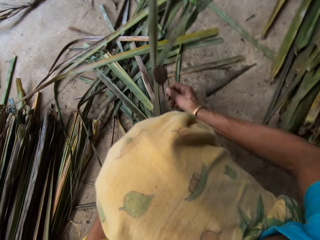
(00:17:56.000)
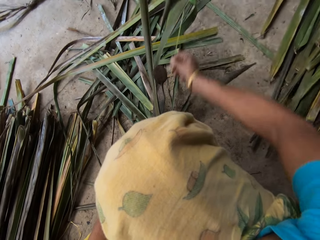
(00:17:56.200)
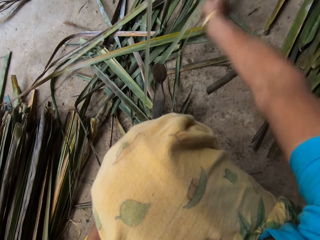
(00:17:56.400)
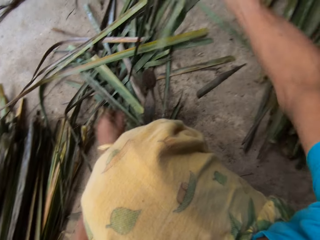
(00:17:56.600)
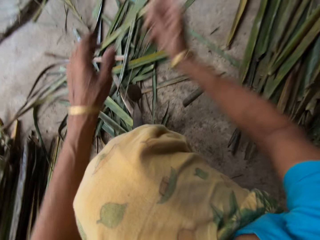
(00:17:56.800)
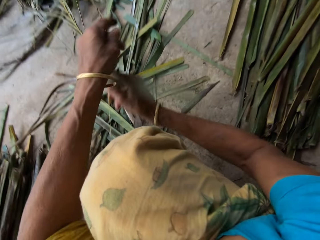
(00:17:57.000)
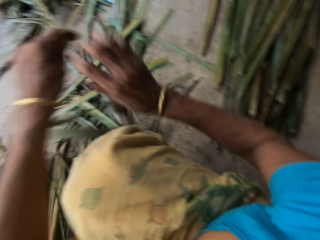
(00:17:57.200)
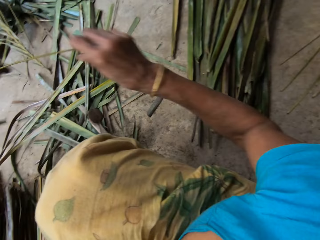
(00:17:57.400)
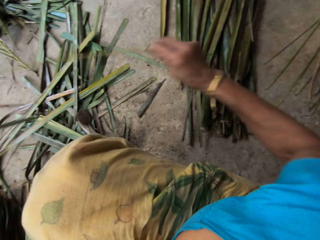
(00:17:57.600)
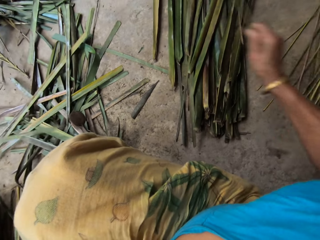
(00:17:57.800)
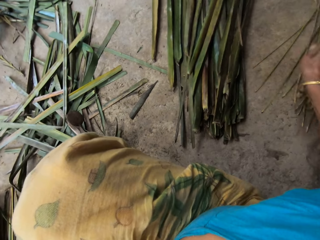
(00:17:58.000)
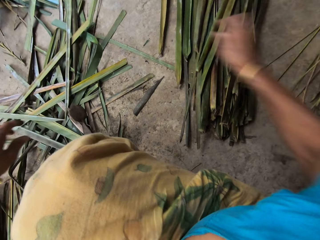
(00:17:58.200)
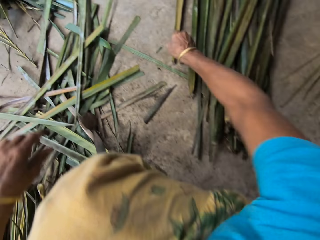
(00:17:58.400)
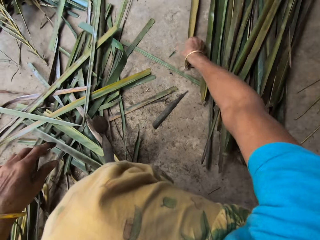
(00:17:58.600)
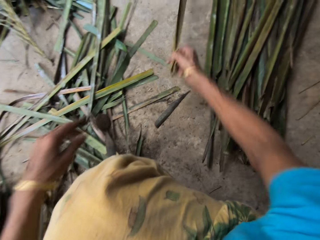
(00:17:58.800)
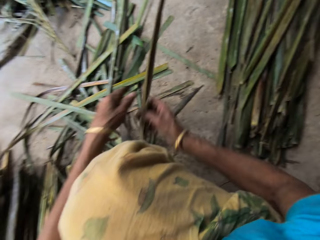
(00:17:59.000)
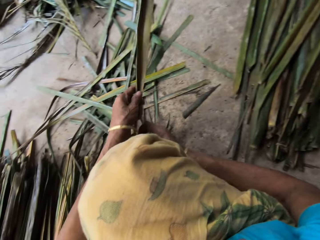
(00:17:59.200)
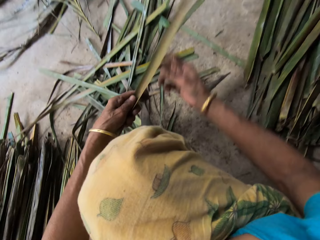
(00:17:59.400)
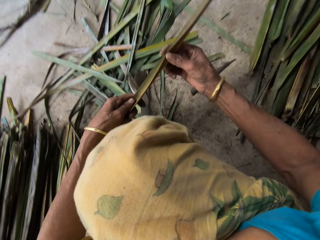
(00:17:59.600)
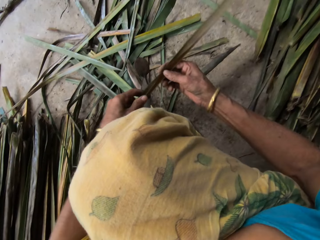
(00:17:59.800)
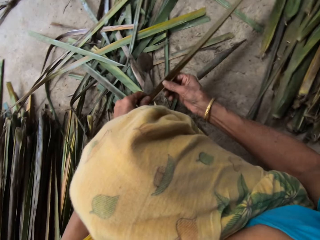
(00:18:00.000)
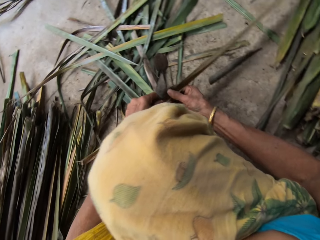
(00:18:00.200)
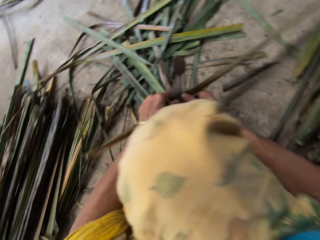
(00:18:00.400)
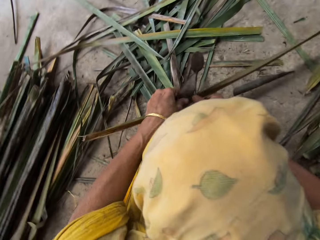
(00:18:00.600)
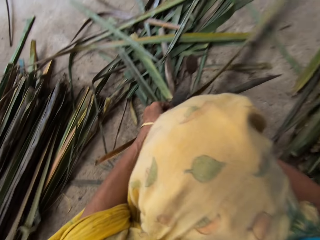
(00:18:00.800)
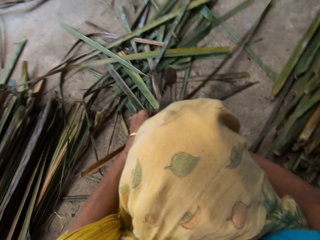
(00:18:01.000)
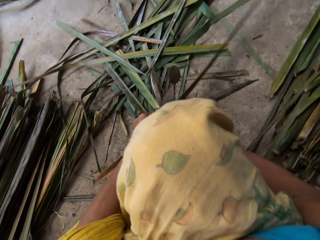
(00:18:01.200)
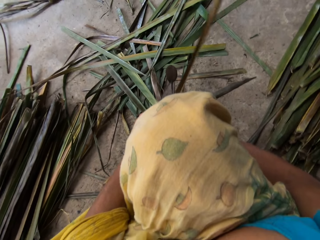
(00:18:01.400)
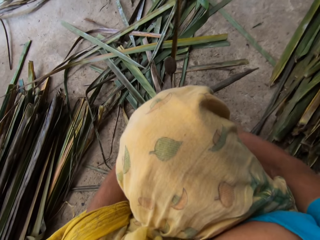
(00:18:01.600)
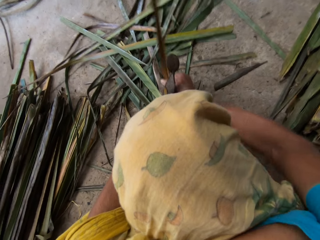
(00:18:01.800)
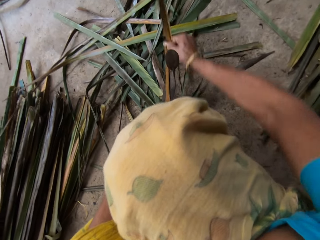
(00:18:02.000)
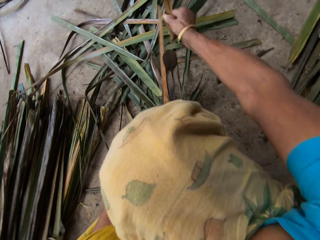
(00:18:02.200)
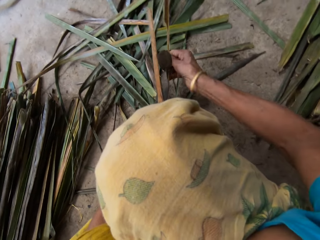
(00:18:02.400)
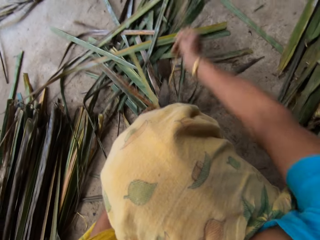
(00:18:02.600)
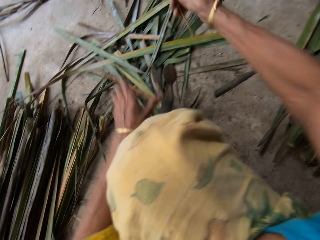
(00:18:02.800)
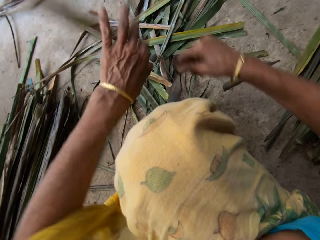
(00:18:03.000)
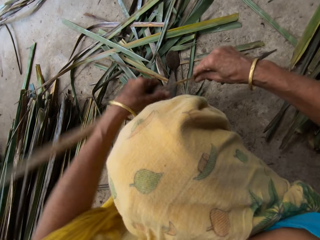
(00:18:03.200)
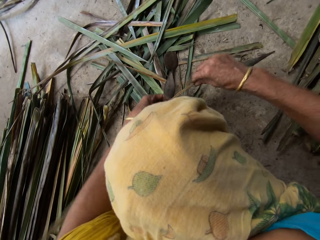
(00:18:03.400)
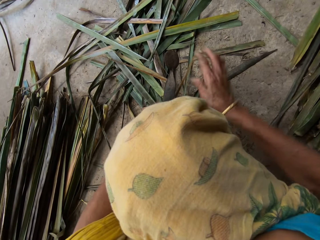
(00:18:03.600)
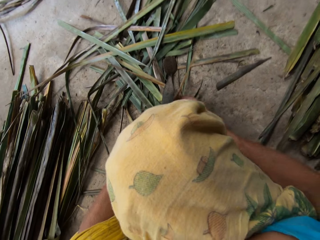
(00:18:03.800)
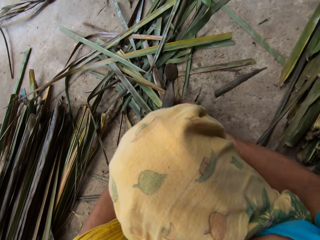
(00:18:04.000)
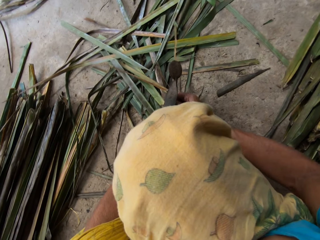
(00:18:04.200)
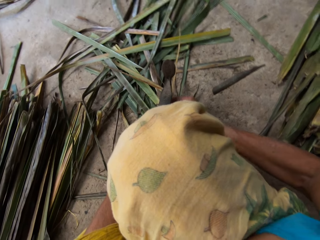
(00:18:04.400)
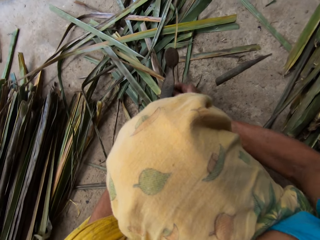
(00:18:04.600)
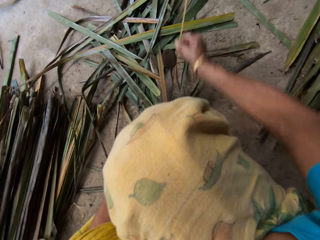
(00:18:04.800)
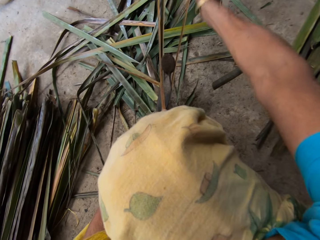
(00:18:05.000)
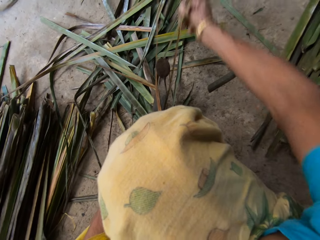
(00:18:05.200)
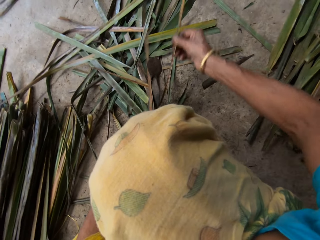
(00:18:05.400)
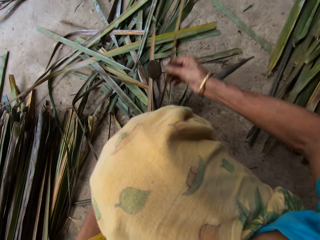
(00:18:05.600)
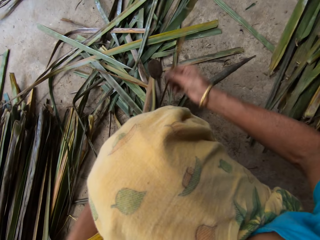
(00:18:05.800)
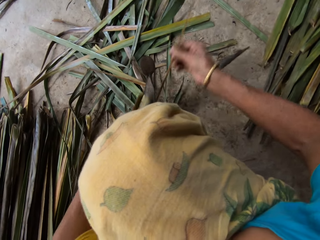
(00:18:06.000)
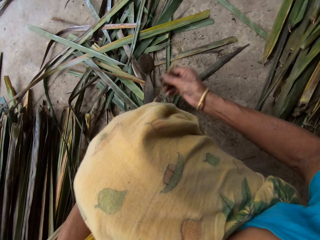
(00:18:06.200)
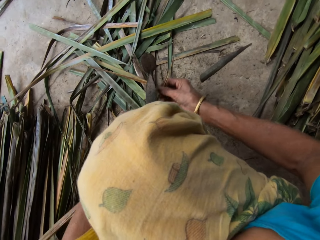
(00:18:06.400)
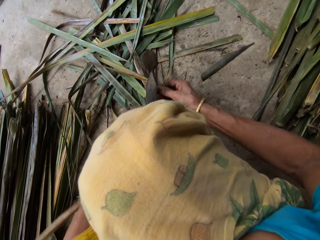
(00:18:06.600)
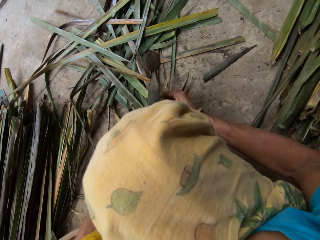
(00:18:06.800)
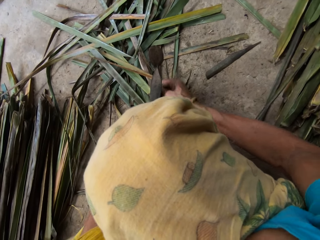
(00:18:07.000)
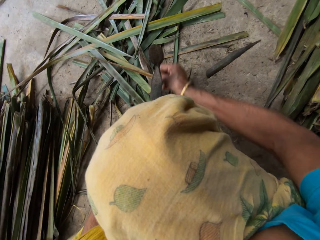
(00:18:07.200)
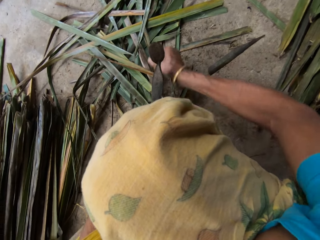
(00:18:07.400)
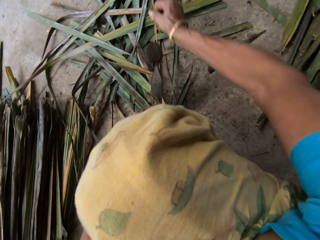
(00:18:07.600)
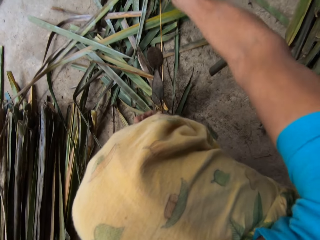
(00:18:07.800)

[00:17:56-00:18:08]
The camera wearer drops a papyrus reed on the floor. They pick up the papyrus reed or leaf from the floor and hold it with both hands. They tear the papyrus reed with a cutting object. They peel the side of the leaf with a tool.

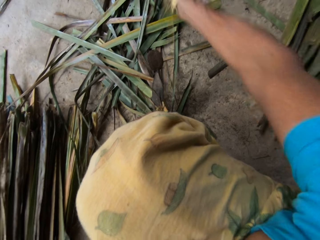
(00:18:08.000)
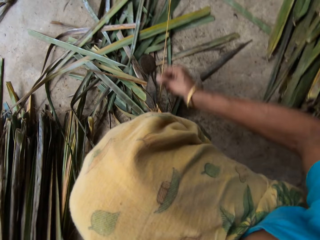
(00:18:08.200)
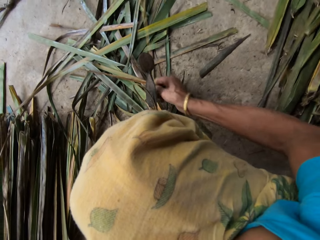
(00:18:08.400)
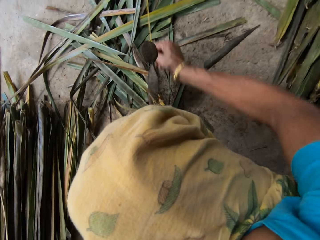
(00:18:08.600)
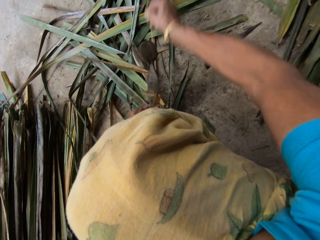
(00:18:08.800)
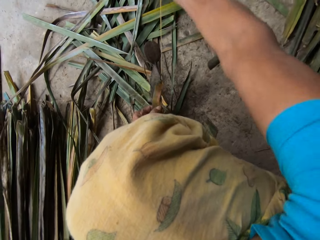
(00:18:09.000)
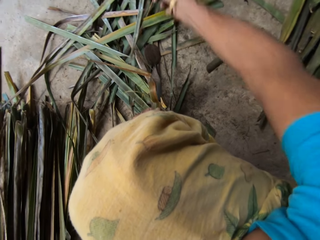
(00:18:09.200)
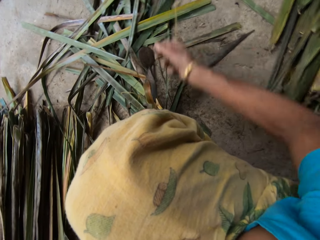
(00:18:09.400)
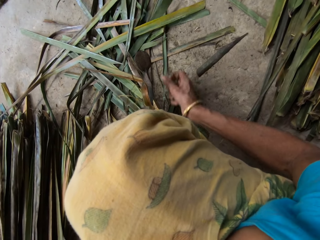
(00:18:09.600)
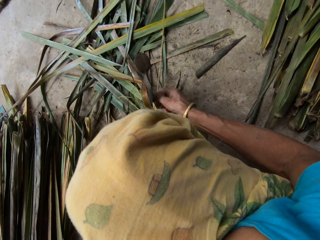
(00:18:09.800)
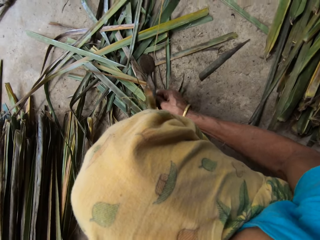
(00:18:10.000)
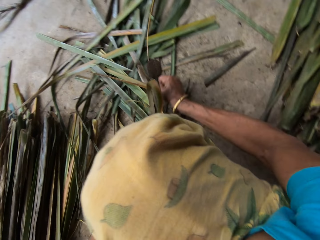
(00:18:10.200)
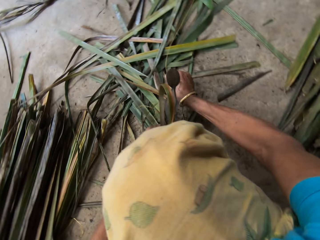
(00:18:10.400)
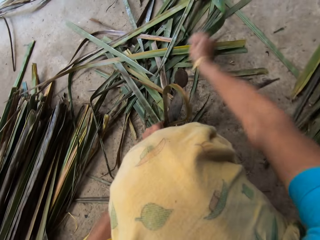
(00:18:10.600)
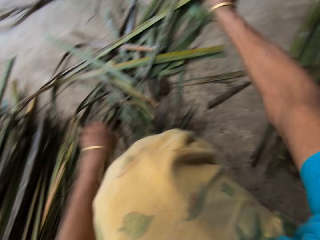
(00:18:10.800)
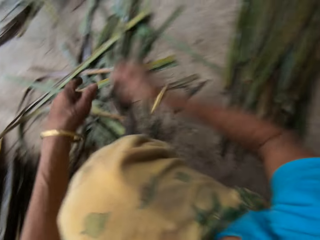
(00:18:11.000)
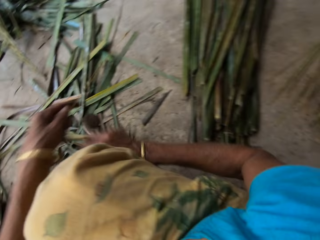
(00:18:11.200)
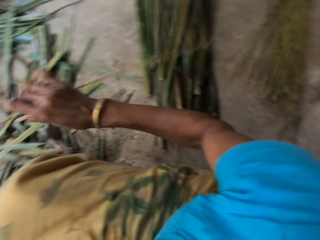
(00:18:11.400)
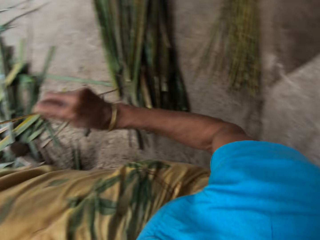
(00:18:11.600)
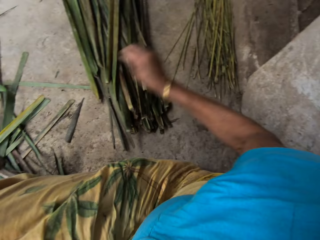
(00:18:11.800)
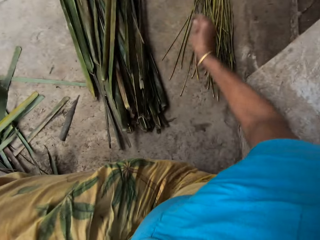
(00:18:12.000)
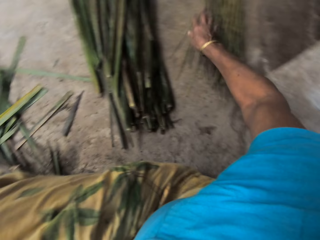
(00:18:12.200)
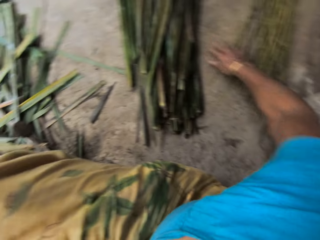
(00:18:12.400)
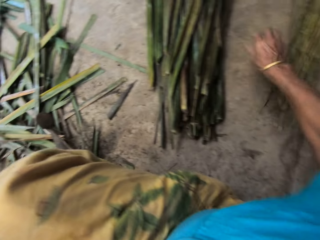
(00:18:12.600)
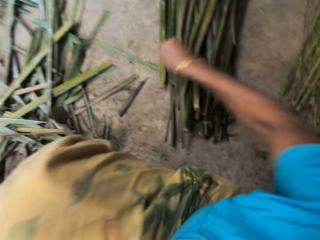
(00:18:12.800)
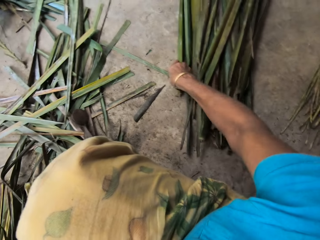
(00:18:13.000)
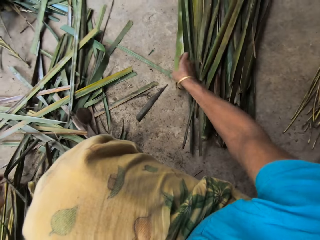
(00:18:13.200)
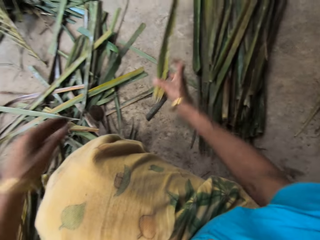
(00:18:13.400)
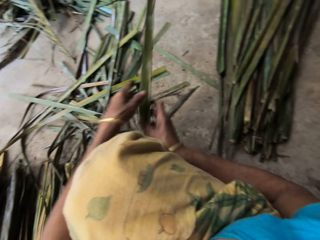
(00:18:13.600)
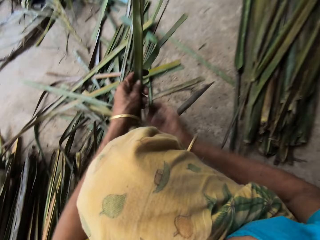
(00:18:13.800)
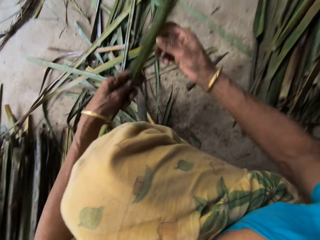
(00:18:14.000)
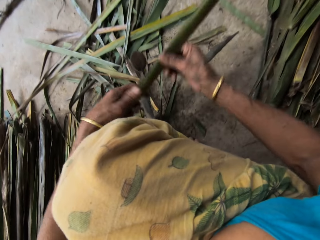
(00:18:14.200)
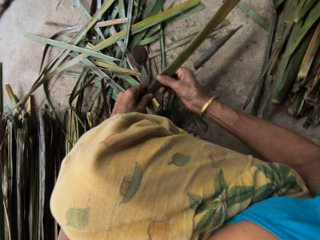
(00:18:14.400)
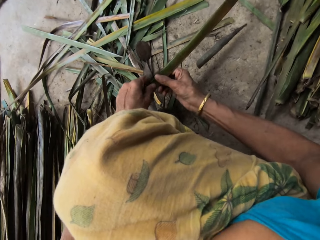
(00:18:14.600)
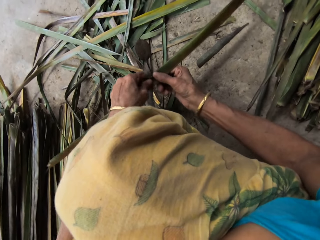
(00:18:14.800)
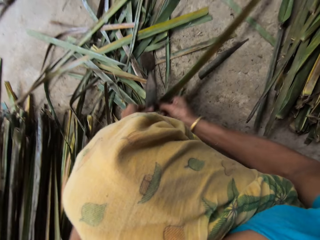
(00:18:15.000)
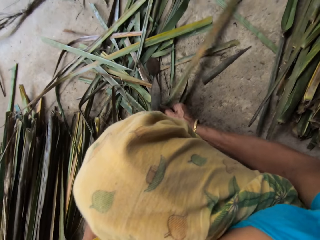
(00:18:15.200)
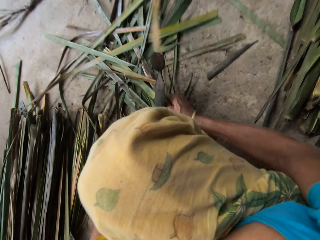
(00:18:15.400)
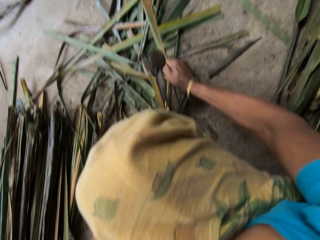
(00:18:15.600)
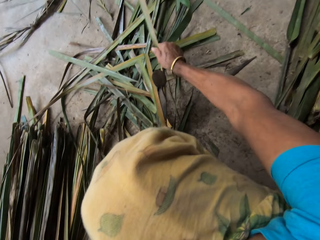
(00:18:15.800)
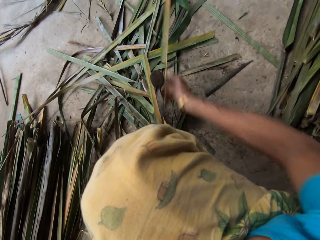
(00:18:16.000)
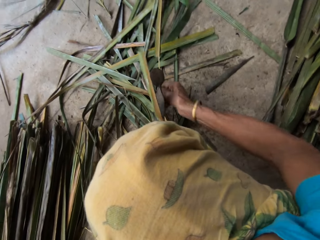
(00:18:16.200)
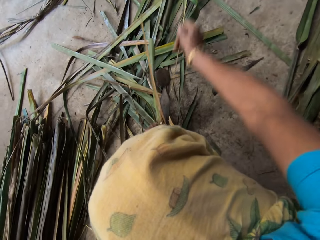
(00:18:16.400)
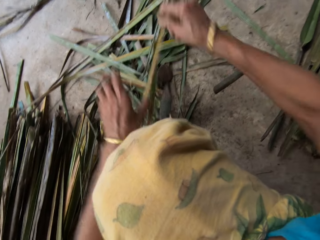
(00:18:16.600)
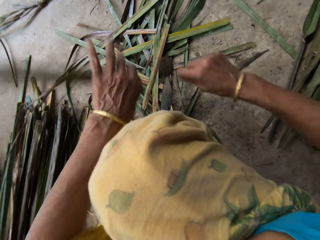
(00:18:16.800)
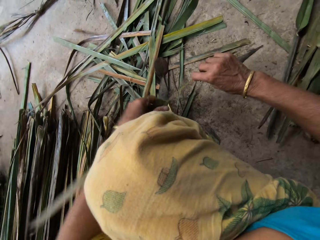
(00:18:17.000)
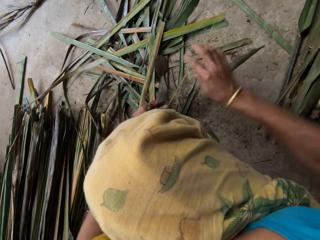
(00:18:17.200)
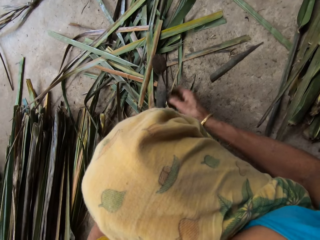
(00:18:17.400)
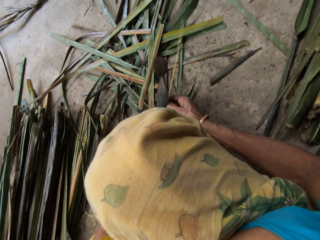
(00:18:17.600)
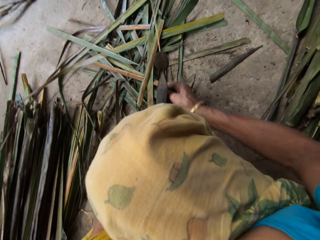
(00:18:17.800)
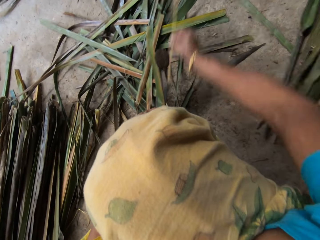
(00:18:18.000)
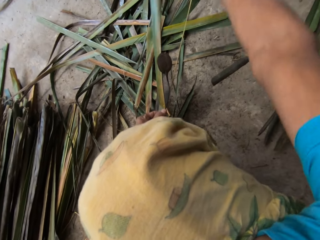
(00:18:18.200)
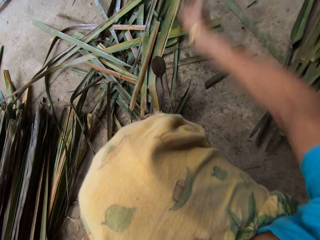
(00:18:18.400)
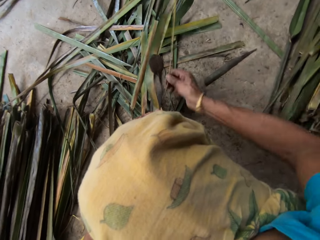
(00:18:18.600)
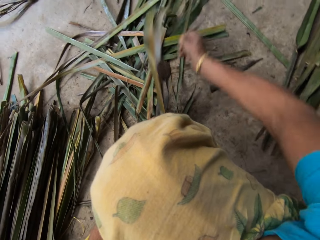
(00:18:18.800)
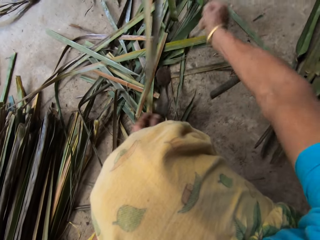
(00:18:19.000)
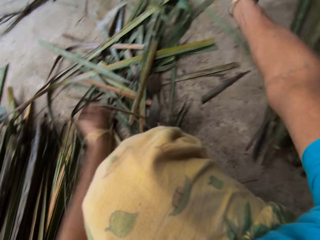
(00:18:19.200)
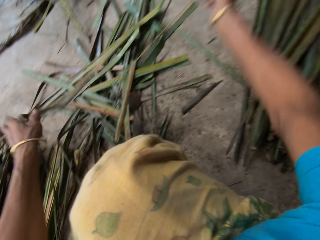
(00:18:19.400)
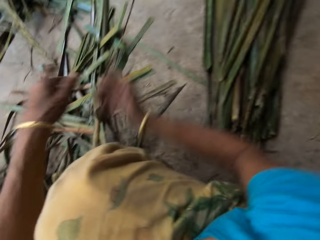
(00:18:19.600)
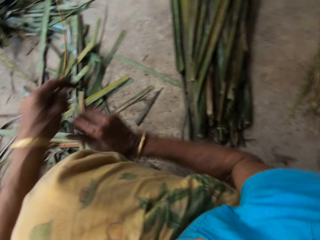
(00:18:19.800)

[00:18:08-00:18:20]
The camera wearer drops a papyrus reed on the floor, pushes the papyrus reed aside, and picks up the papyrus reed or leaf from the floor. They hold it with both hands. They break the palm frond with both hands. They tear the papyrus reed with a cutting object. They remove a broom stick from the palm frond with the right hand.
